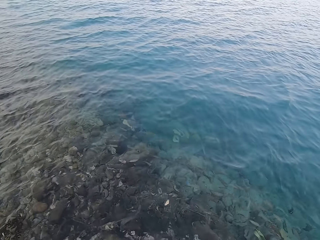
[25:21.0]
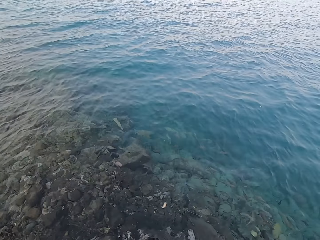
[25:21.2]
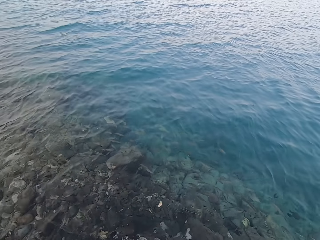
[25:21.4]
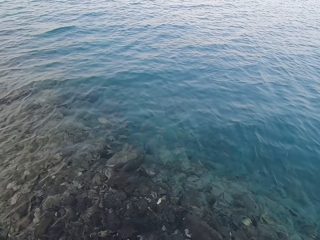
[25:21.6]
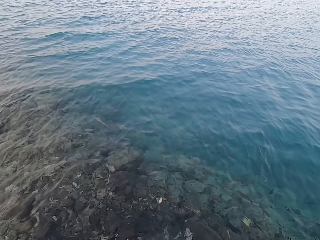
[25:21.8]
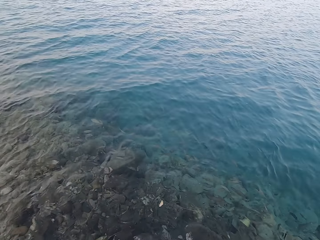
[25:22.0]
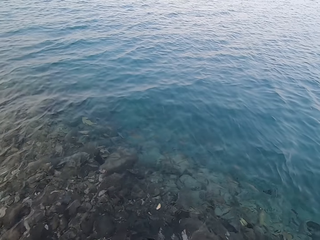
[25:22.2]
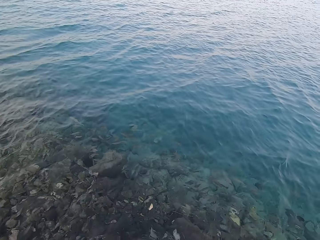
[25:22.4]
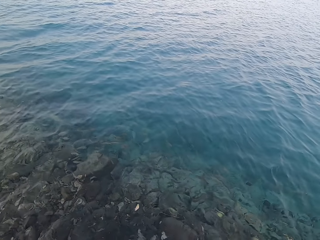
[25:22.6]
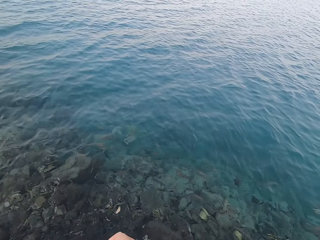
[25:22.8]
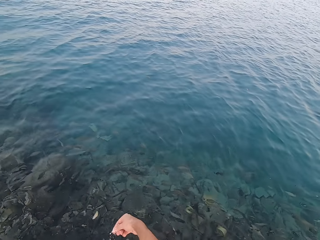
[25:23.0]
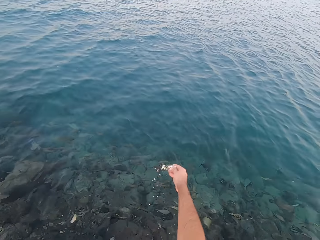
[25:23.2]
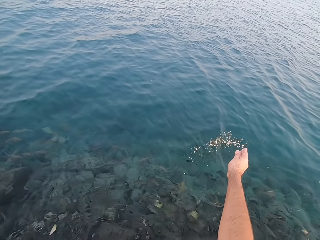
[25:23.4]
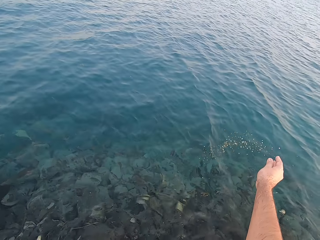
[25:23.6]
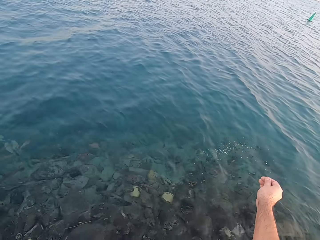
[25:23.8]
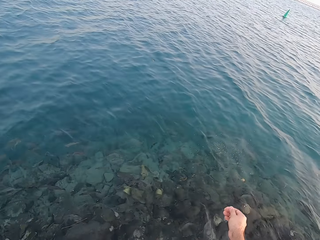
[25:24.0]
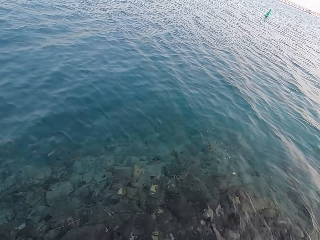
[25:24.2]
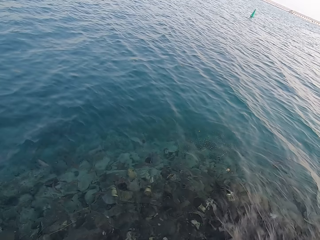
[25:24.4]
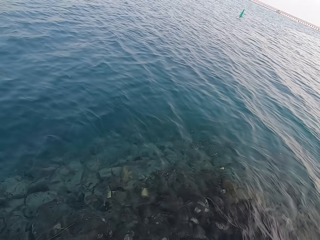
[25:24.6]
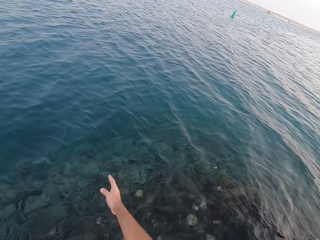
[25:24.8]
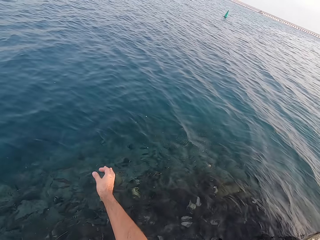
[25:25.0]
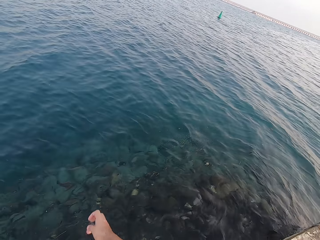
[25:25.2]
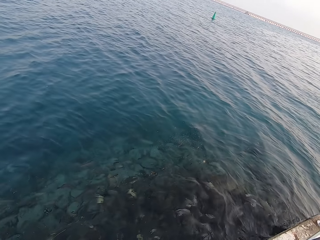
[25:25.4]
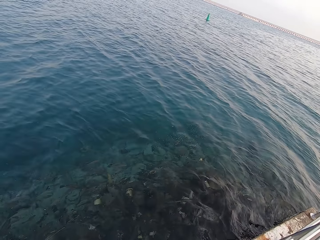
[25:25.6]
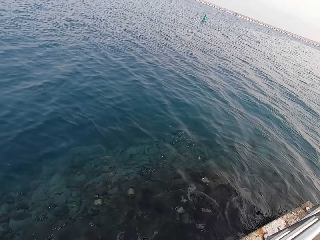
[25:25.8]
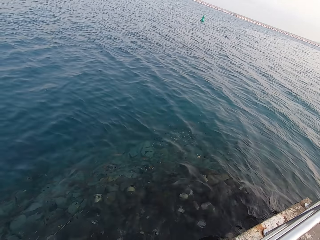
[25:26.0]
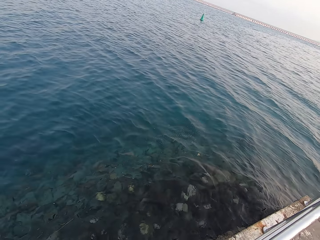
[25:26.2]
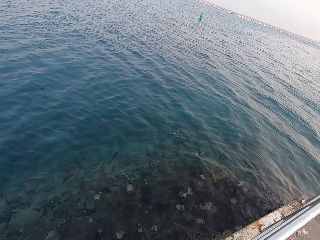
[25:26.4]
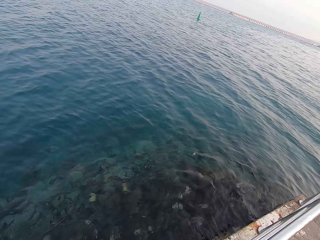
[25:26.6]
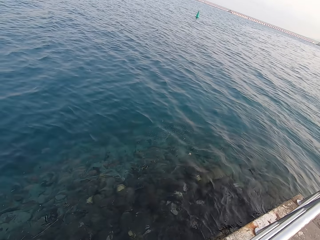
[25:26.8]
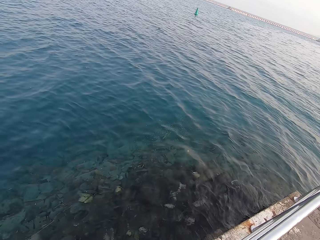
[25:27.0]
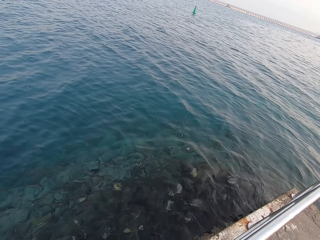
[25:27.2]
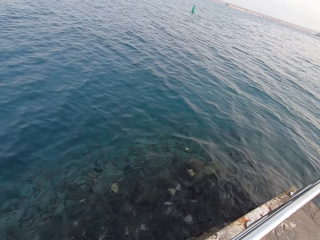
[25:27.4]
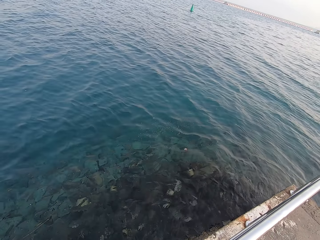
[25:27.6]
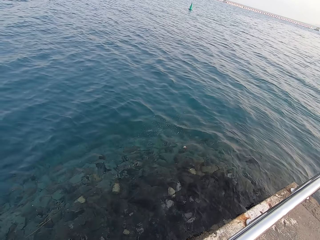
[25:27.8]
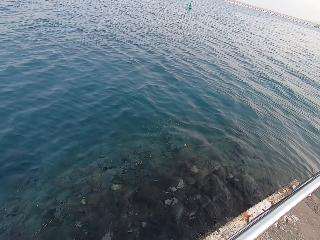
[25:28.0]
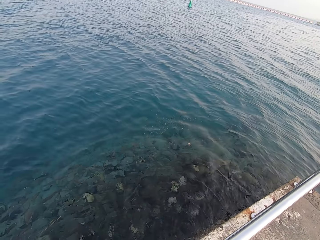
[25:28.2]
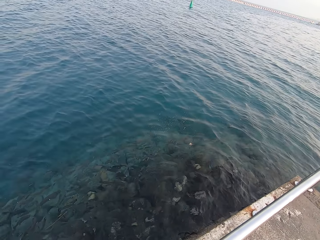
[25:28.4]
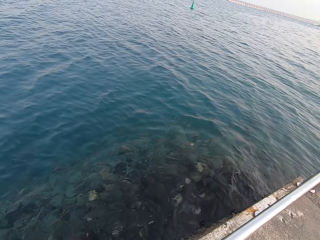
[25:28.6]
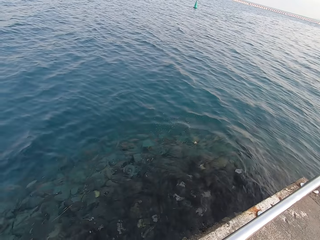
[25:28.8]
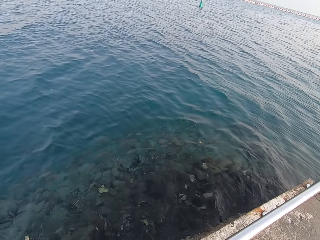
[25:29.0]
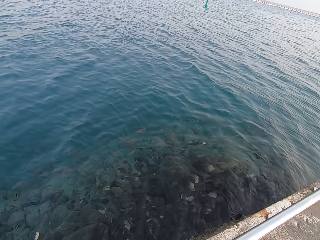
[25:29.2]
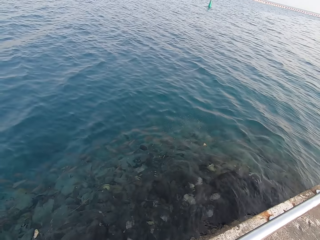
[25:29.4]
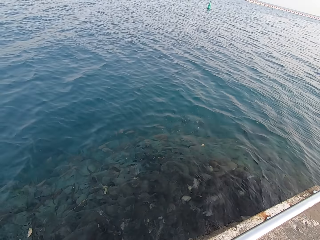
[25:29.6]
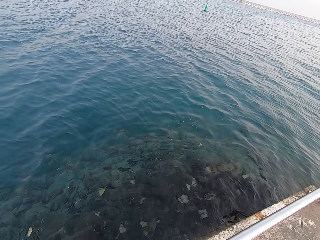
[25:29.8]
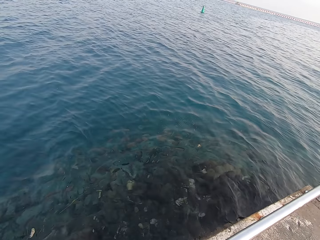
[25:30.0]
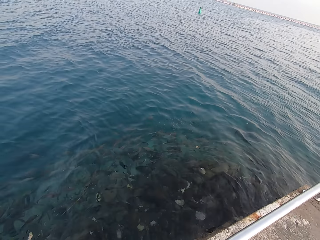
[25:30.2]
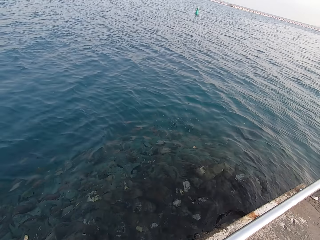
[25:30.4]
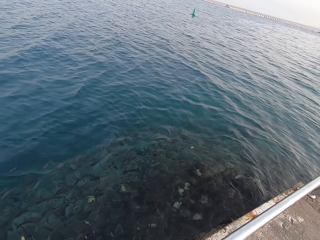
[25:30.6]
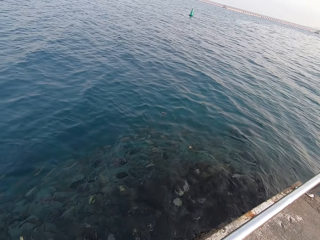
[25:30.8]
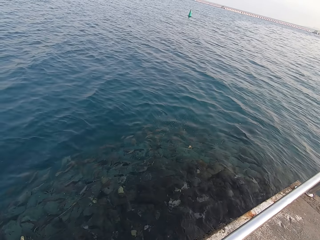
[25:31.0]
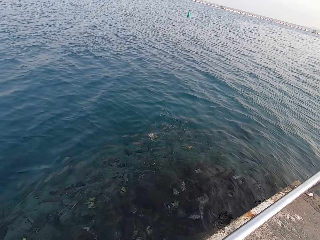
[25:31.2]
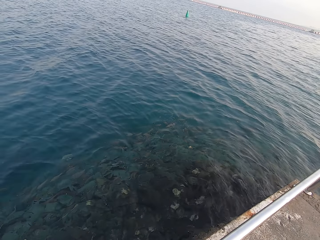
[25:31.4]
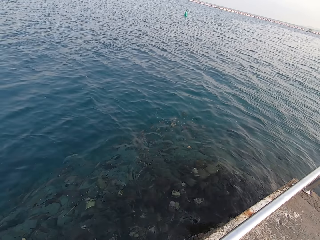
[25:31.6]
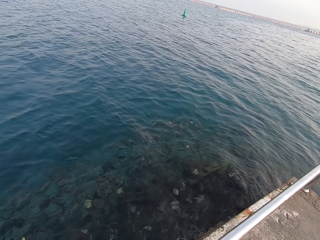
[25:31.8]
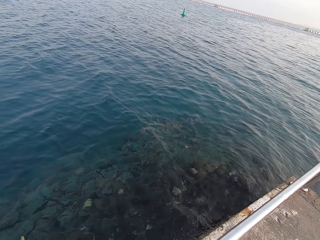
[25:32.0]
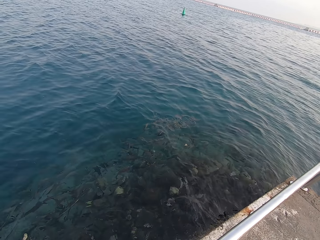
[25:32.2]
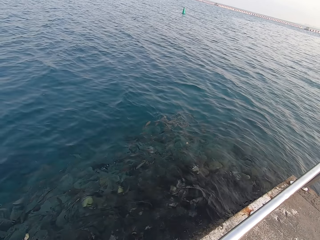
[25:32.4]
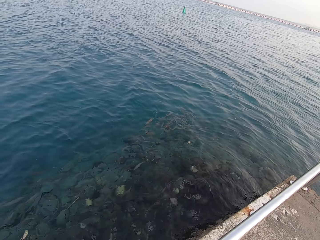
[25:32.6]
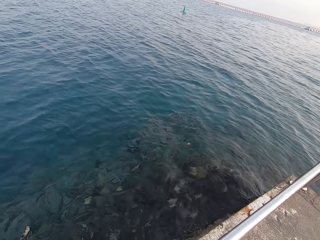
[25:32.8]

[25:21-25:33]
The camera wearer looks around. They throw fish food in the water. They pour something into the water.

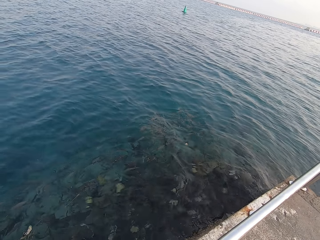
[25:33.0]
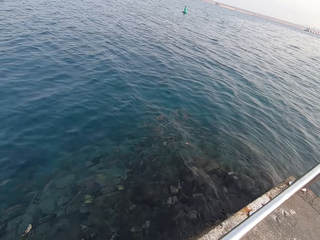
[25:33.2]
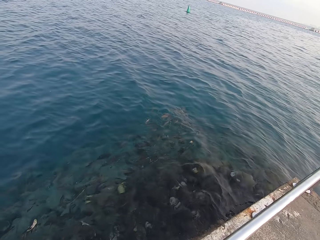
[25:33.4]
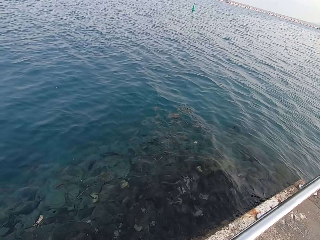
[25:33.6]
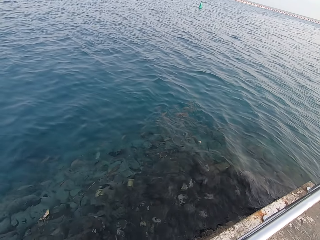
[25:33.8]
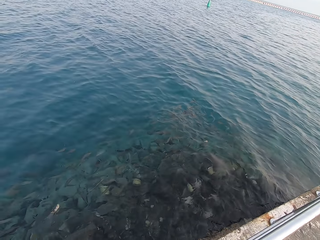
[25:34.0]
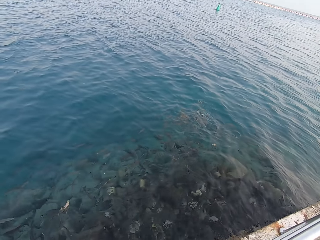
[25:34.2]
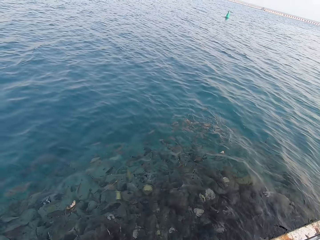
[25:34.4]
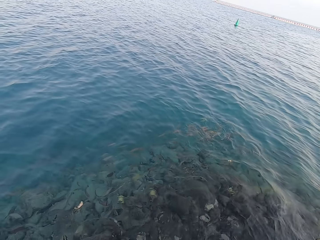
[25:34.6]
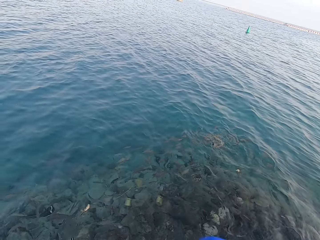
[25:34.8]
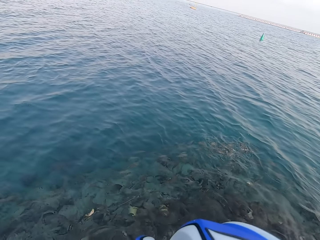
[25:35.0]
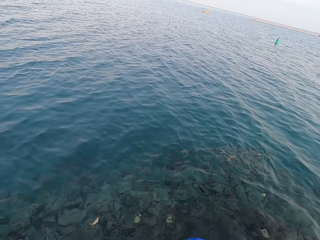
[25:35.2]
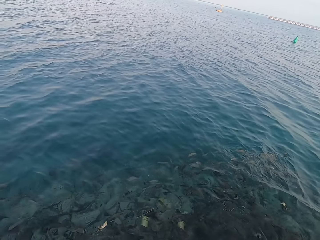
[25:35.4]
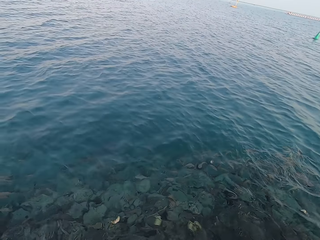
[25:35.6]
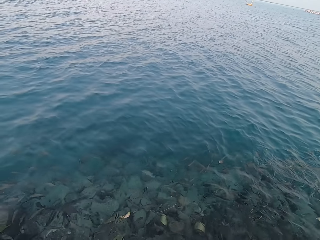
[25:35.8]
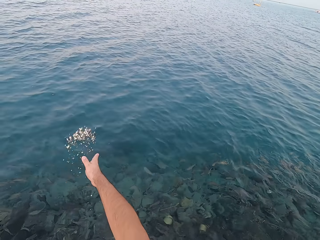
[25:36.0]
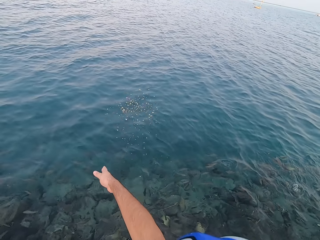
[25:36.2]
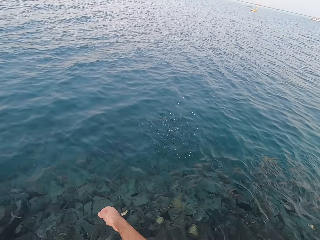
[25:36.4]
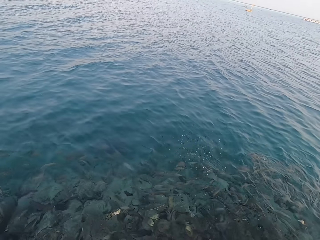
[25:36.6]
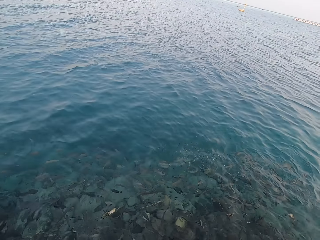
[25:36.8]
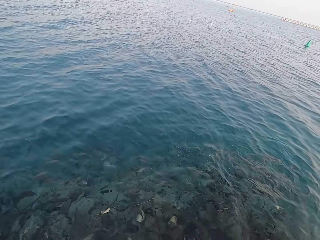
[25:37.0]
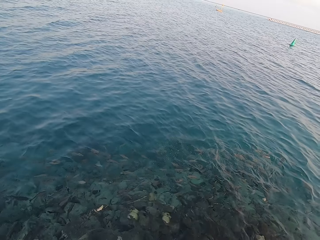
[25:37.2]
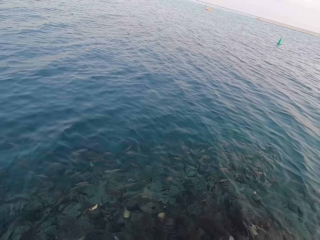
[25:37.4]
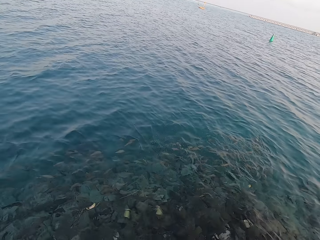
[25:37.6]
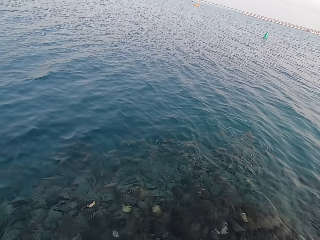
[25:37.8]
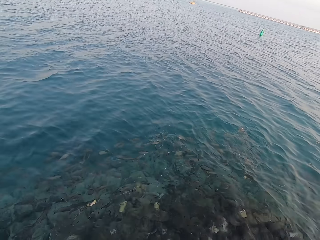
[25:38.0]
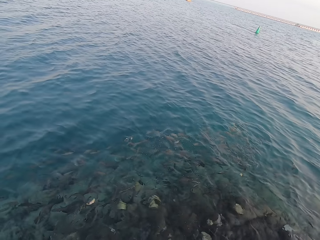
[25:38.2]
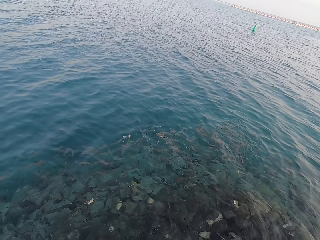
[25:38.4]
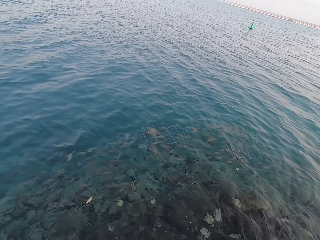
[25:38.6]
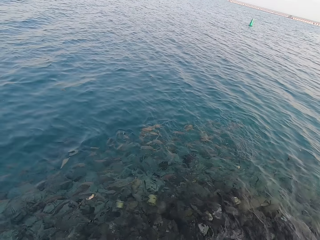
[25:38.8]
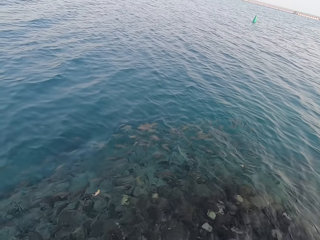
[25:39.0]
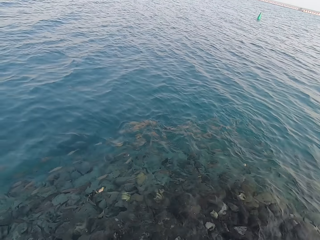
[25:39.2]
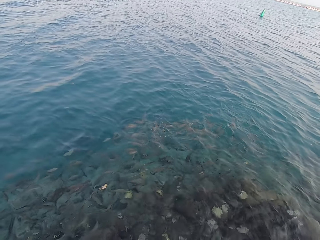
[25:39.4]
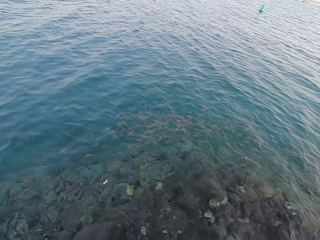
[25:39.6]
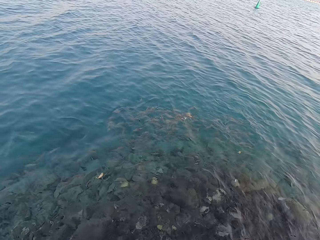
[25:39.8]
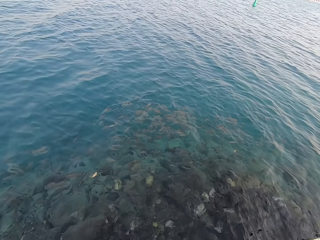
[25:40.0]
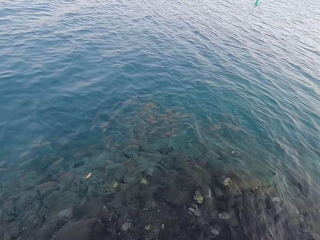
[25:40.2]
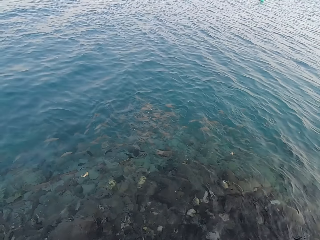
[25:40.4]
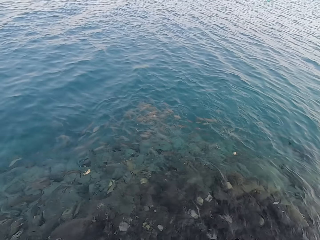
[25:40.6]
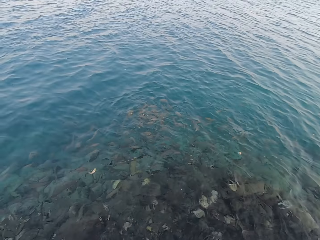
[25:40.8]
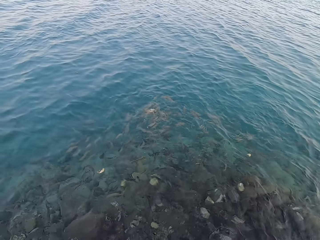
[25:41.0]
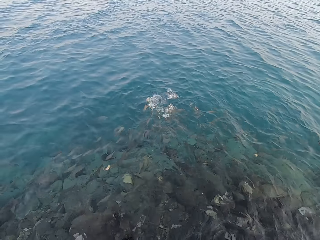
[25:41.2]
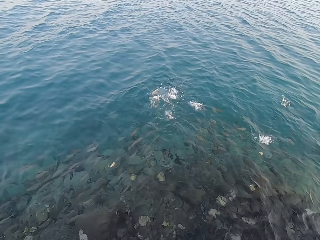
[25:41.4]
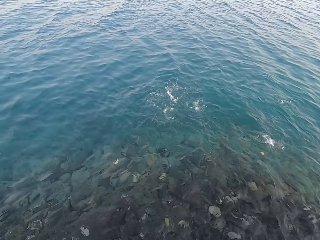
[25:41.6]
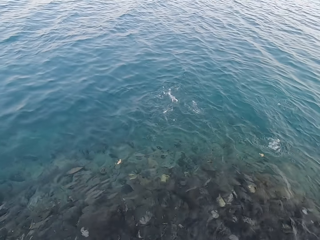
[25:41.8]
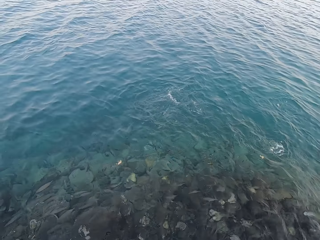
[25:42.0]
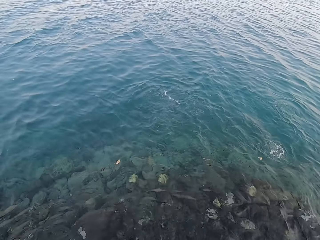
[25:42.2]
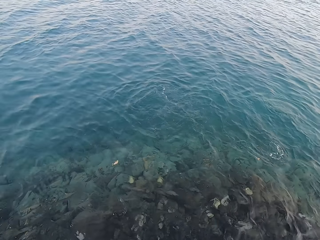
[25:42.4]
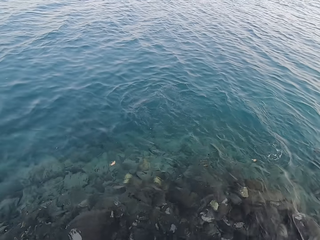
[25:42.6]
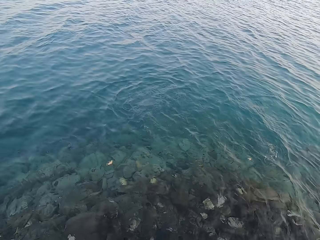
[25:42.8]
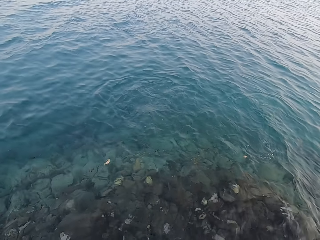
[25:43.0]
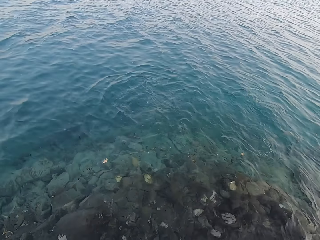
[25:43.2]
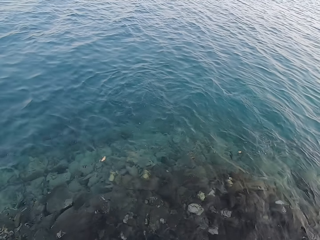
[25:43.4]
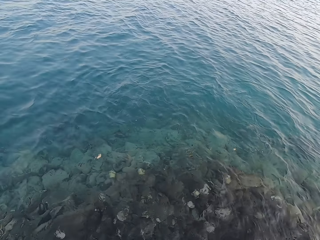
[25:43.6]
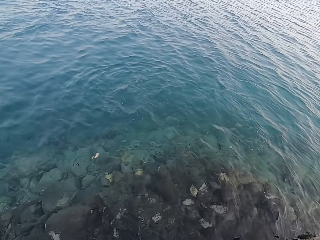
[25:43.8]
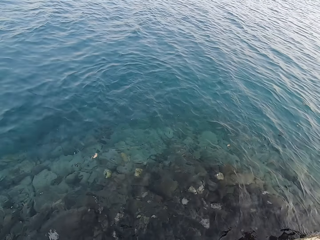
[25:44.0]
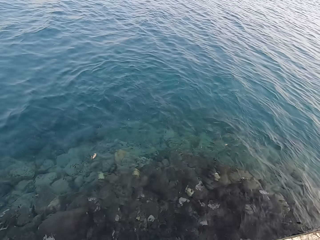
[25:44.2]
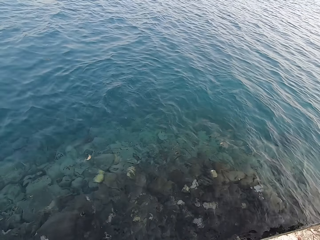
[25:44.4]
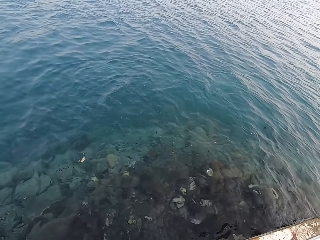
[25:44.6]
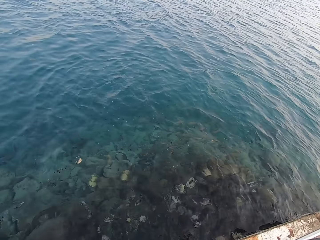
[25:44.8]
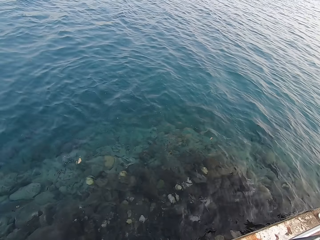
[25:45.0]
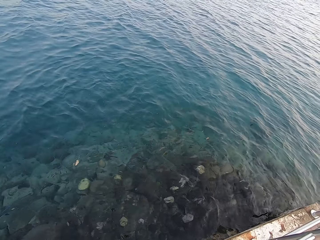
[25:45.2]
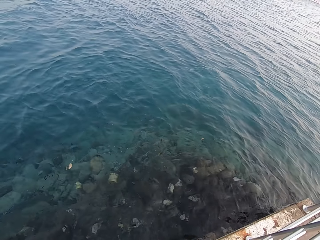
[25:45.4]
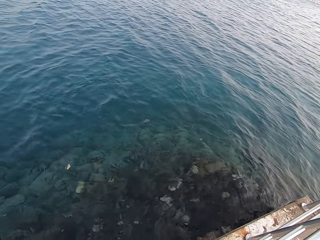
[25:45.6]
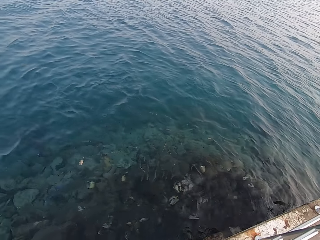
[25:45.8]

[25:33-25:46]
The camera wearer looks around. They throw the fish food in the water. They look around.
